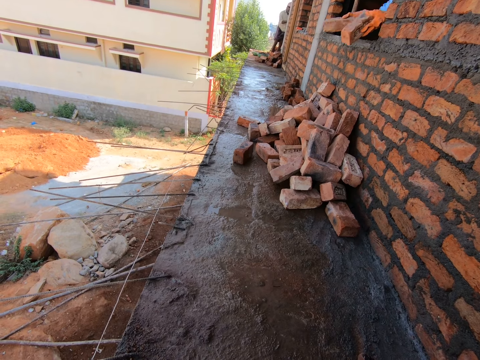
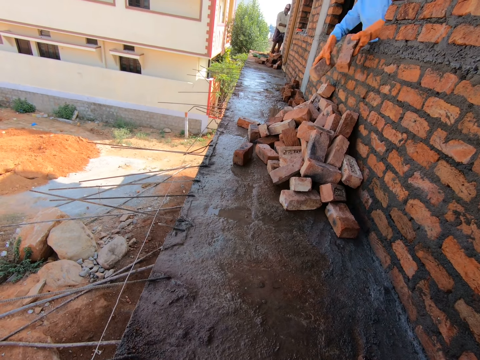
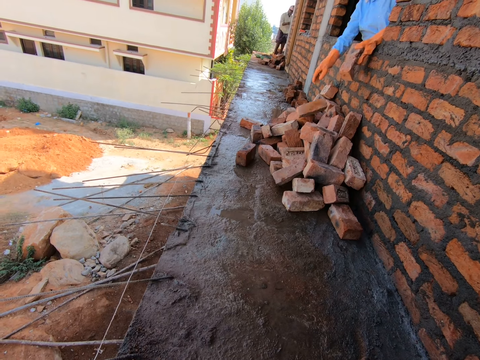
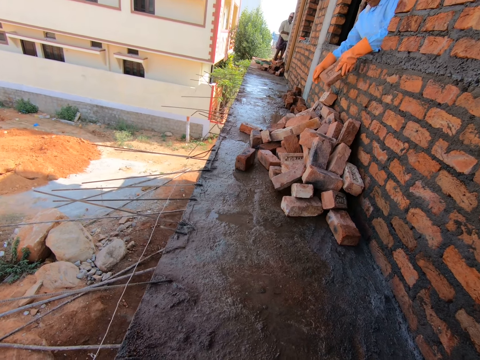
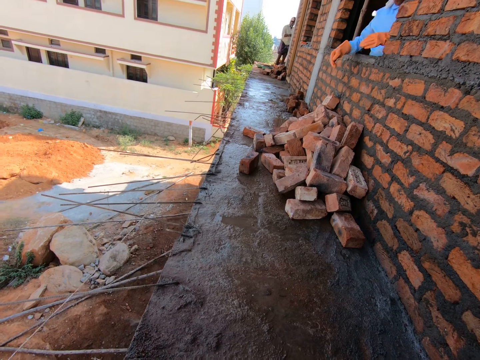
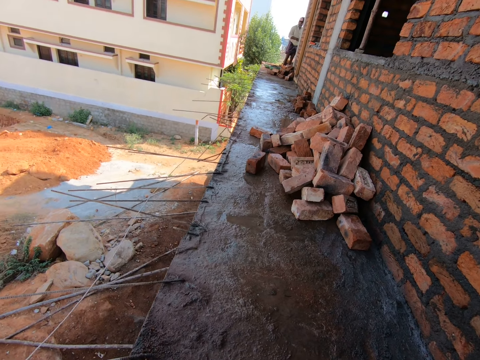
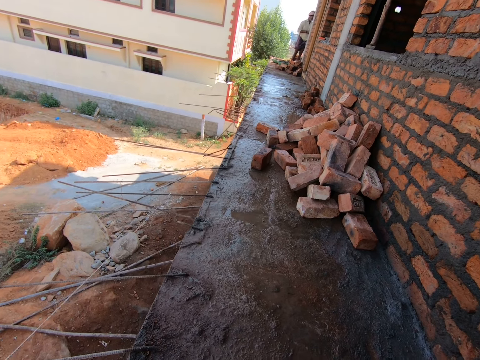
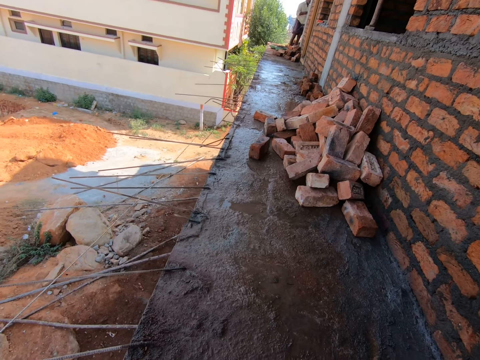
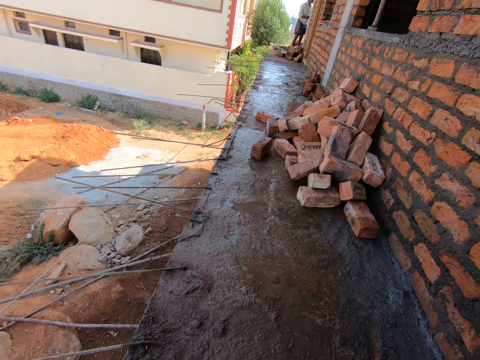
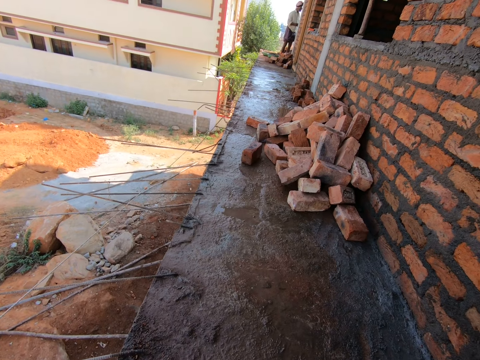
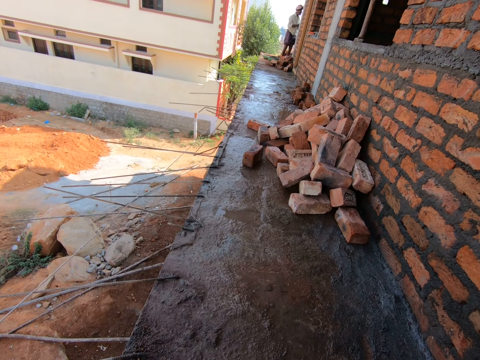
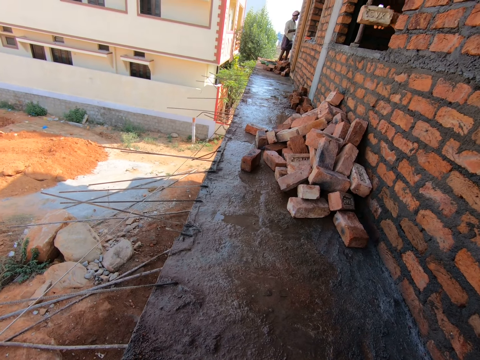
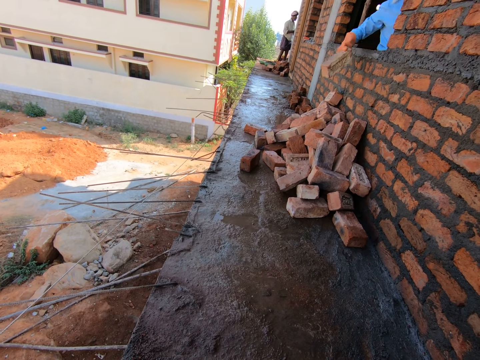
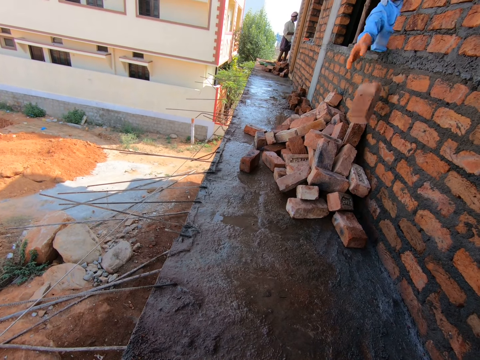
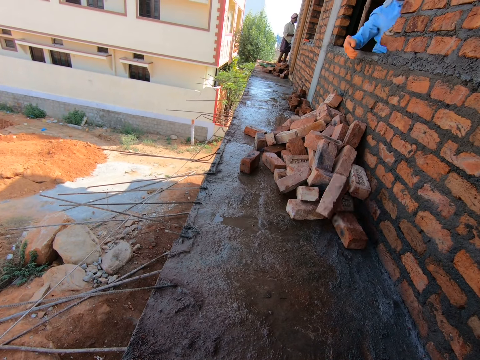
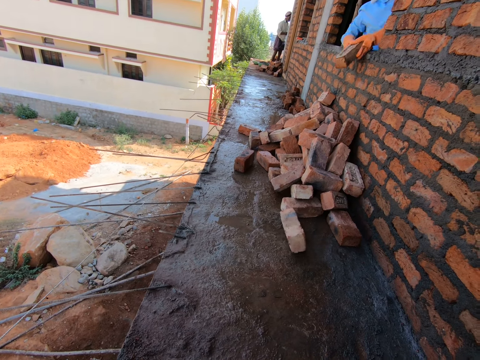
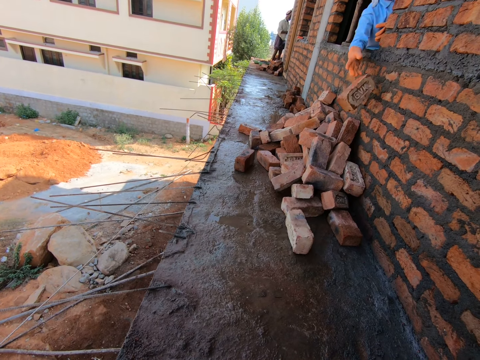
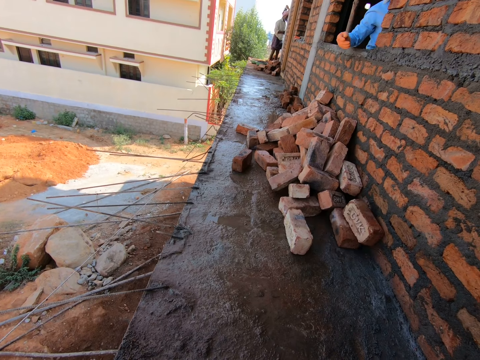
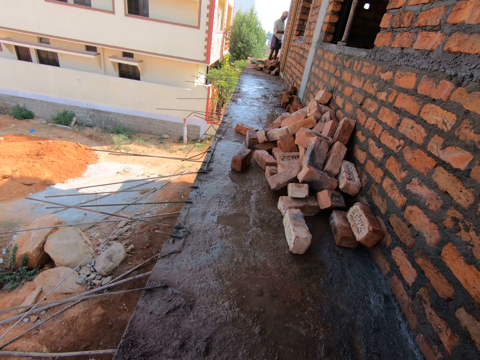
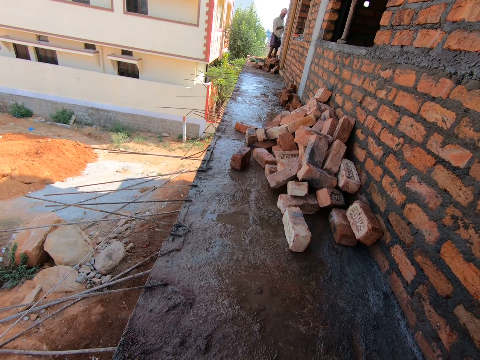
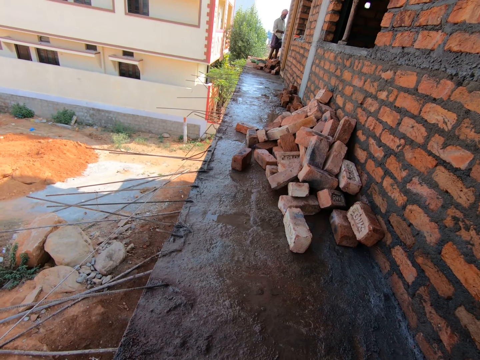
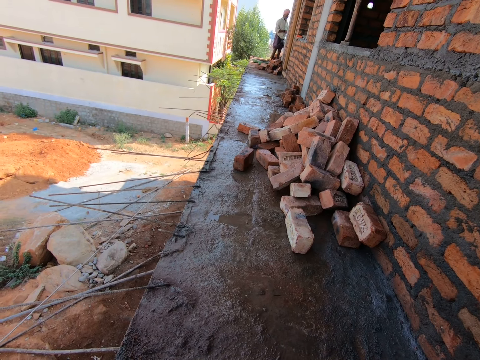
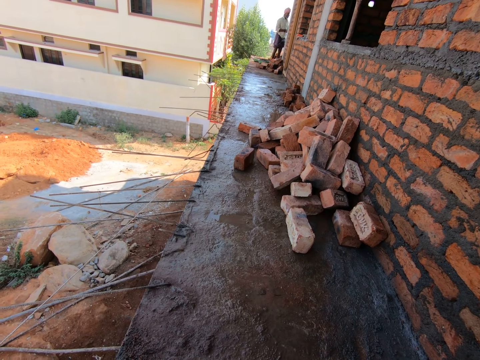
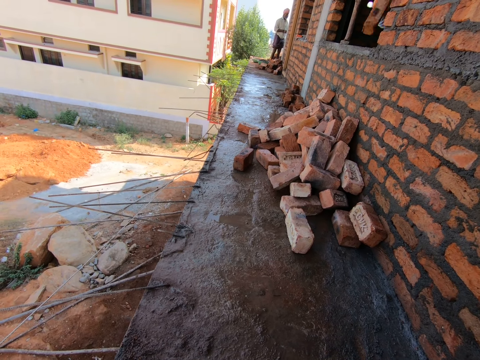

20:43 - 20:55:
A person holds bricks. Another person throws the bricks on the floor through the window. The other person moves from the window. The camera wearer looks around the construction building. The other person holds a brick through the window. The other person throws the brick through the window on the floor. The other person holds the brick with the right hand. The other person throws the brick through the window on the floor. The other person moves from the window. The camera wearer looks around.

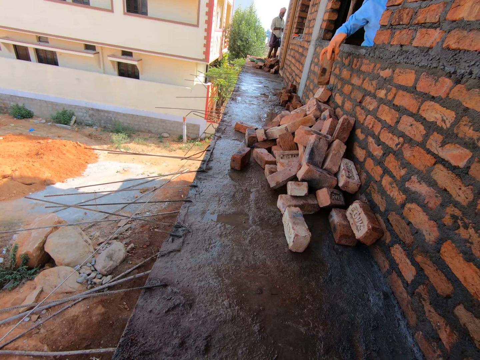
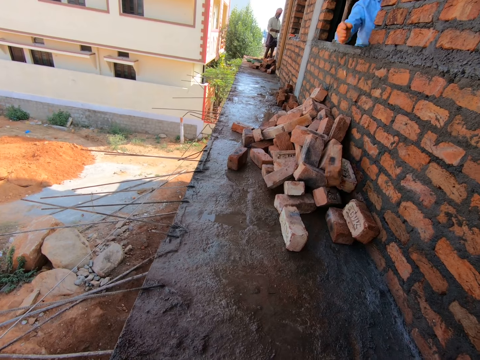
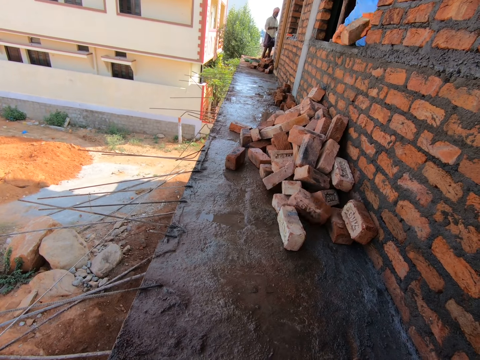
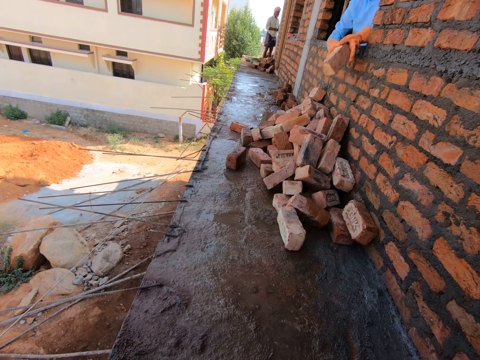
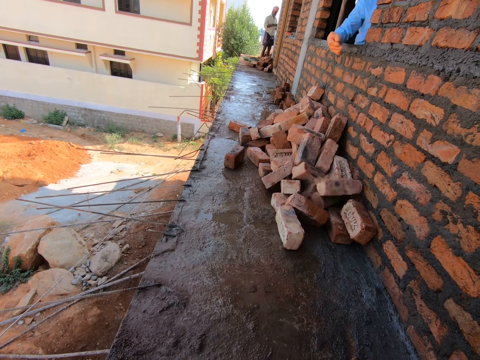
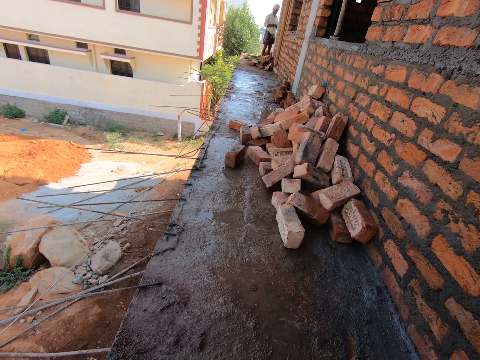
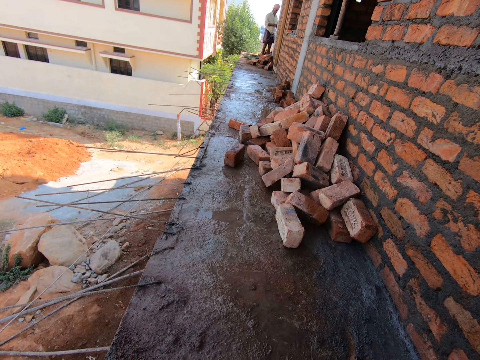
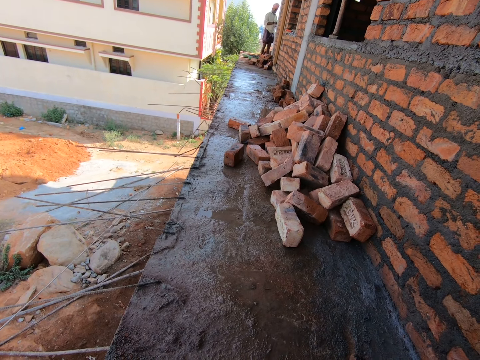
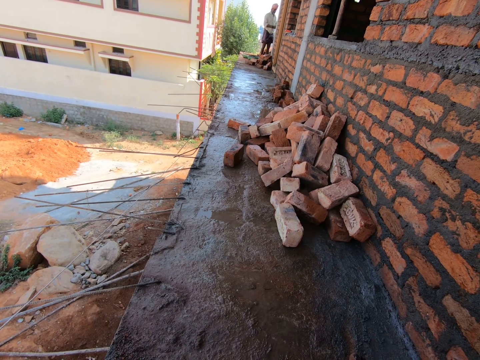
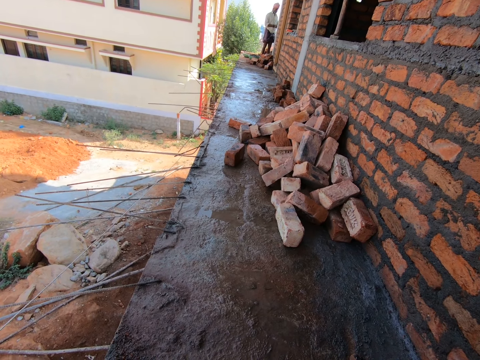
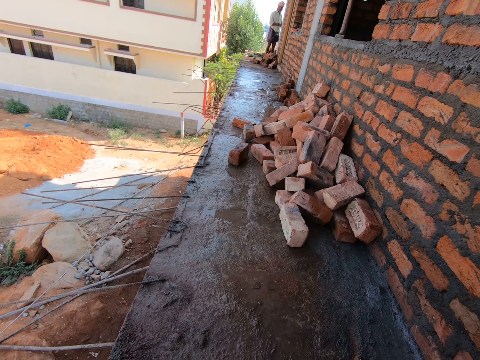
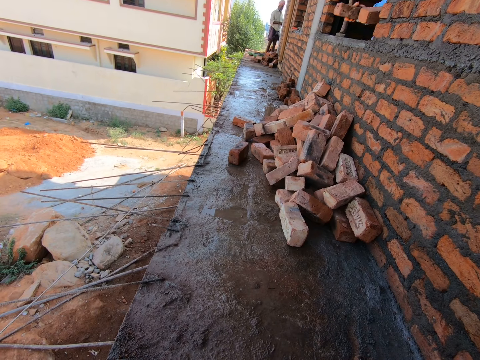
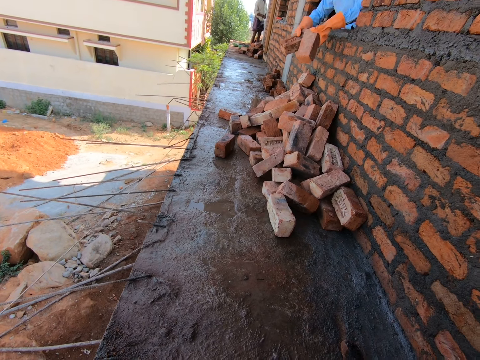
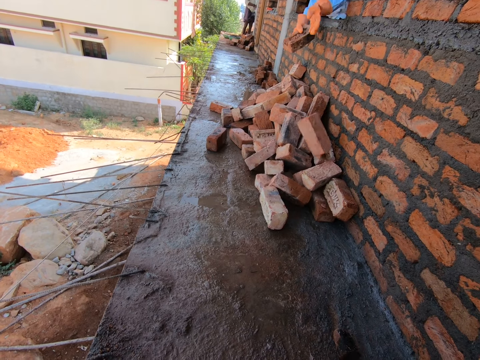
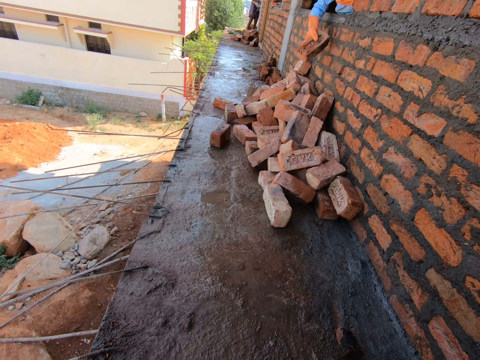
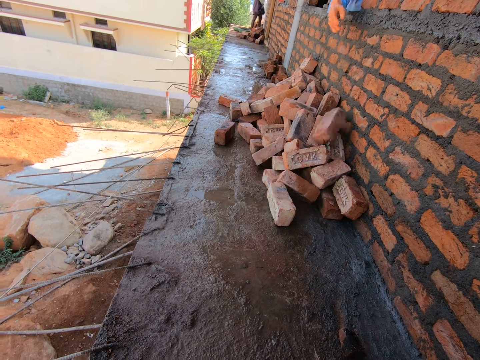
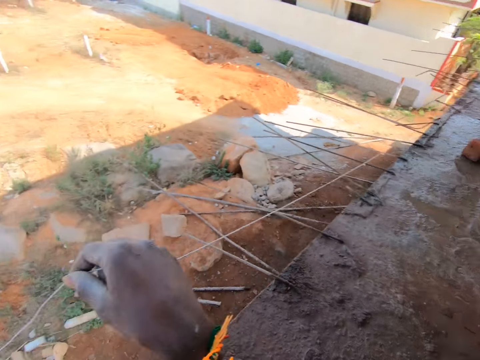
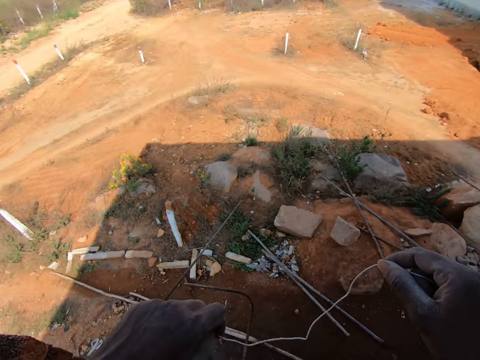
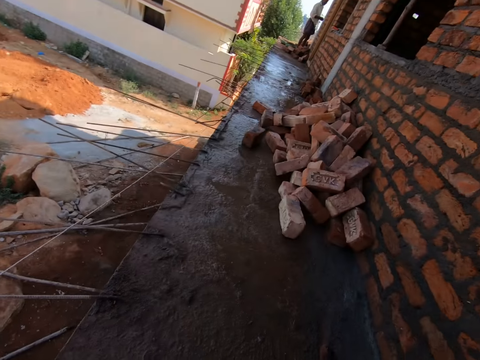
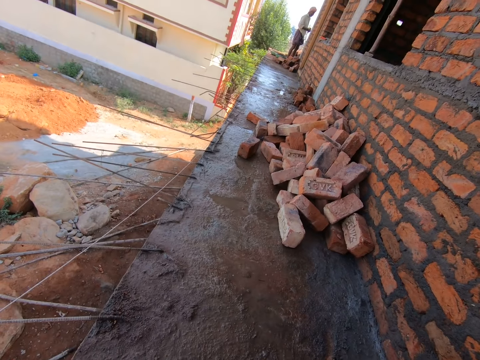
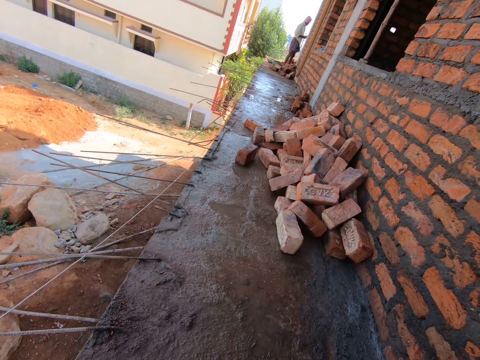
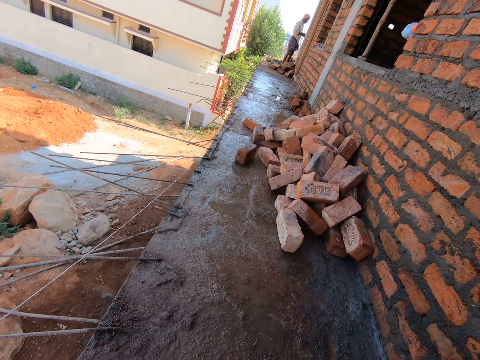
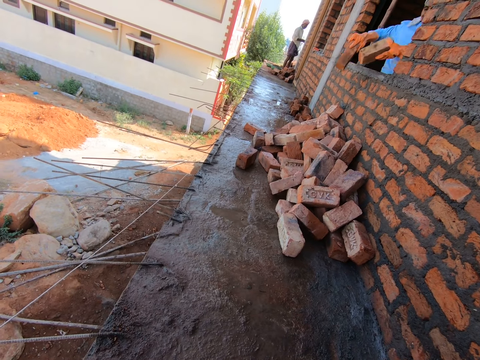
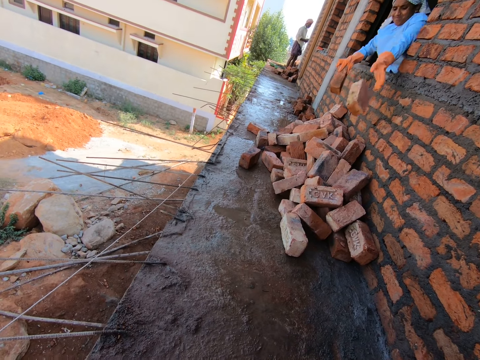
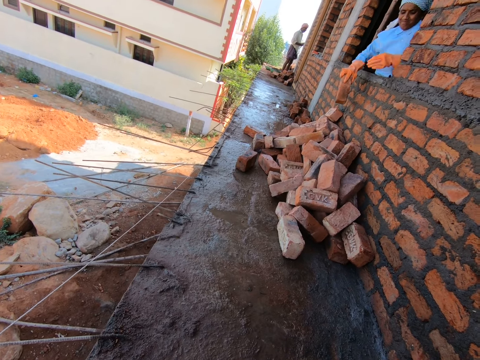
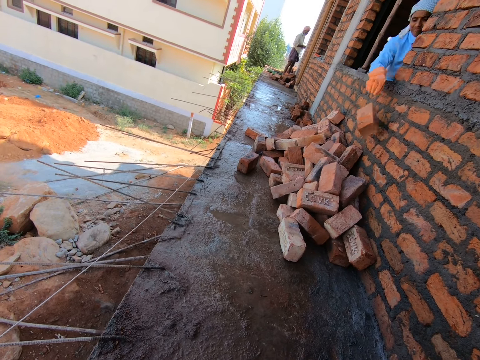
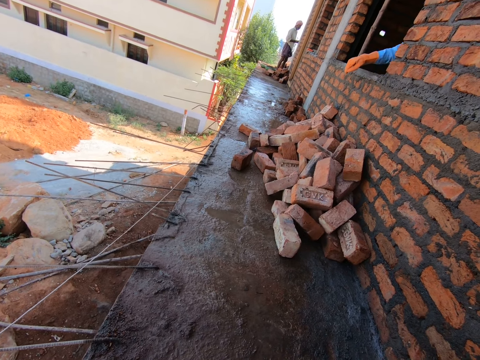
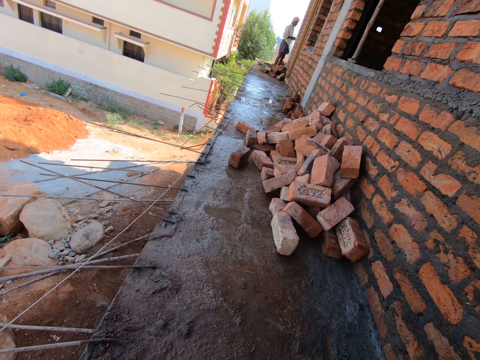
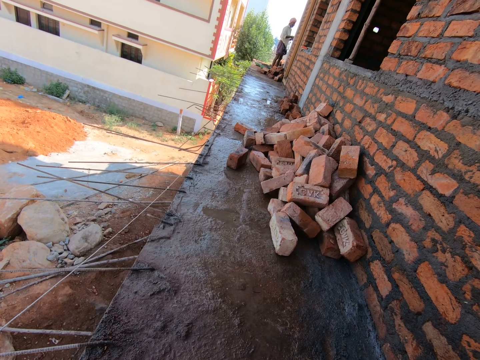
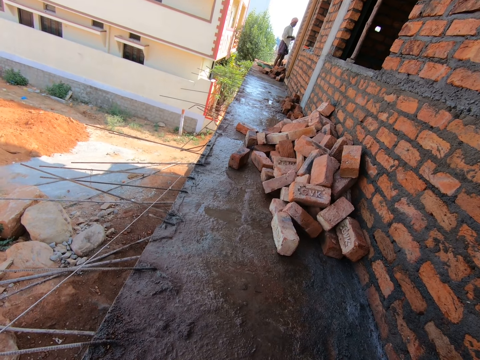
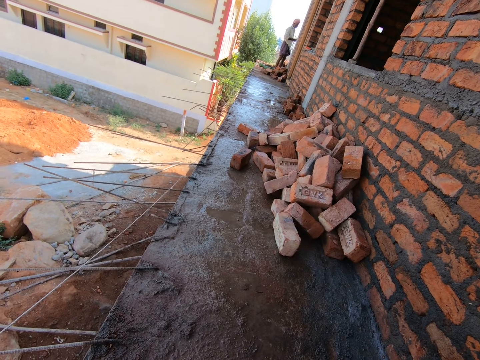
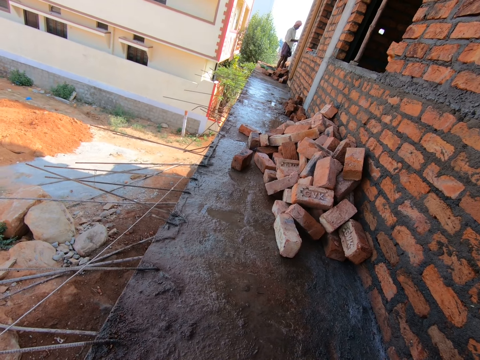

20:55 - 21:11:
A person holds a brick on the window. The person throws the brick through the window on the floor. The person holds the brick with the right hand. The person throws the brick through the window. The person moves from the window. Another person works on the construction building. The first person holds the bricks on the window. The first person throws the bricks through the window on the floor. The camera wearer measures the building with the string. They turn. The first person holds the bricks on the window. The first person throws the bricks through the window on the floor. The first person moves from the window. The camera wearer looks around.
